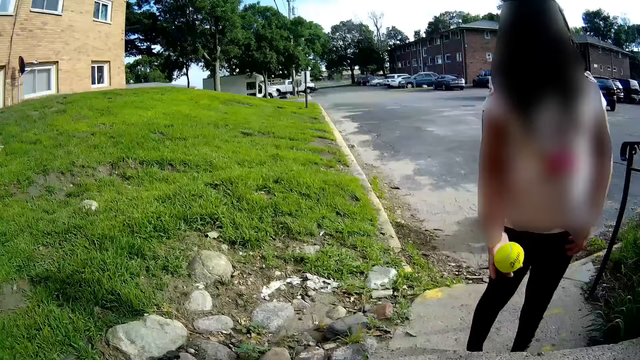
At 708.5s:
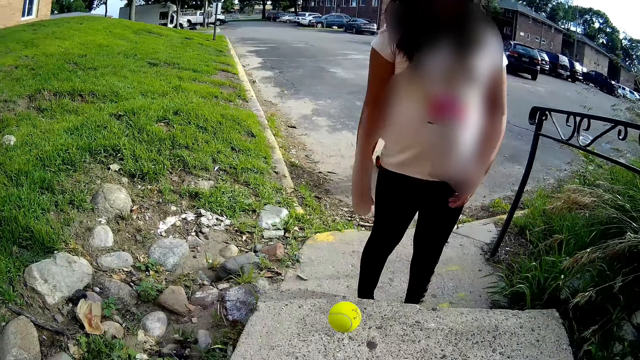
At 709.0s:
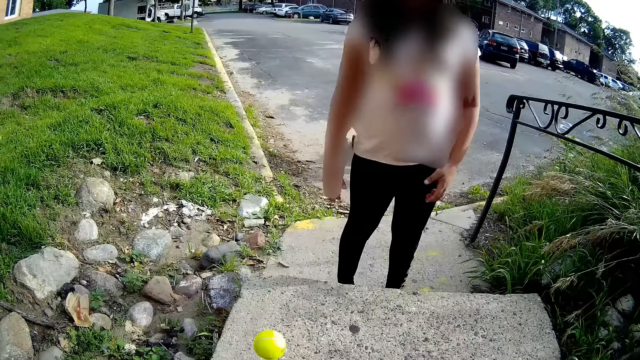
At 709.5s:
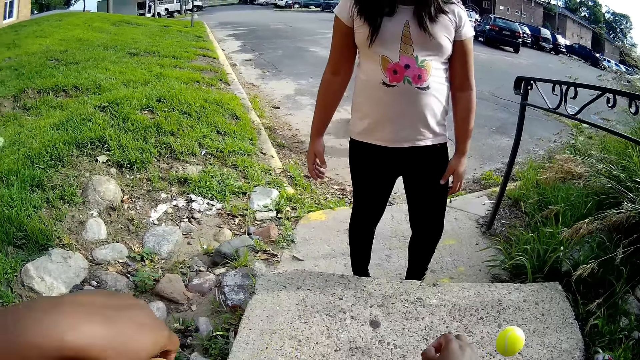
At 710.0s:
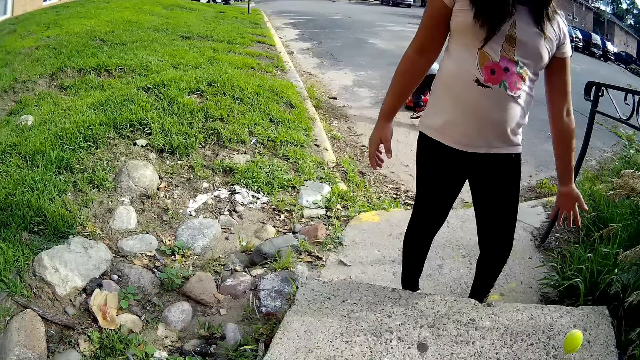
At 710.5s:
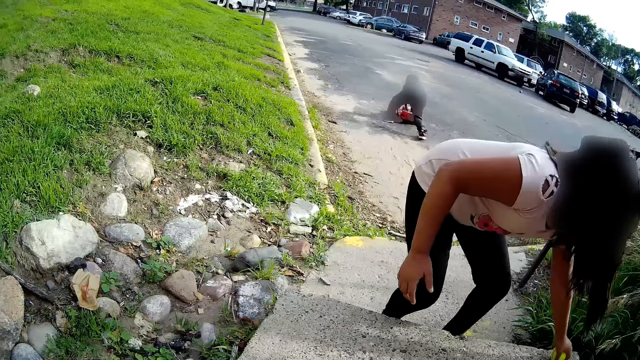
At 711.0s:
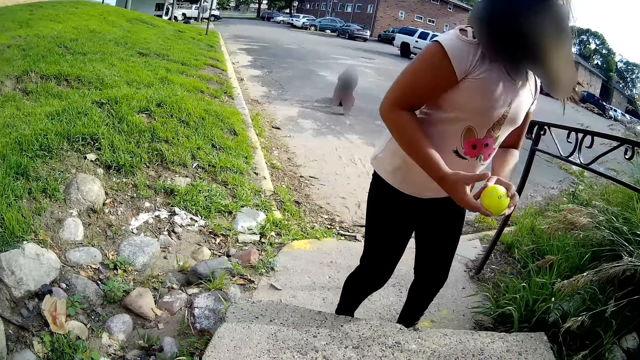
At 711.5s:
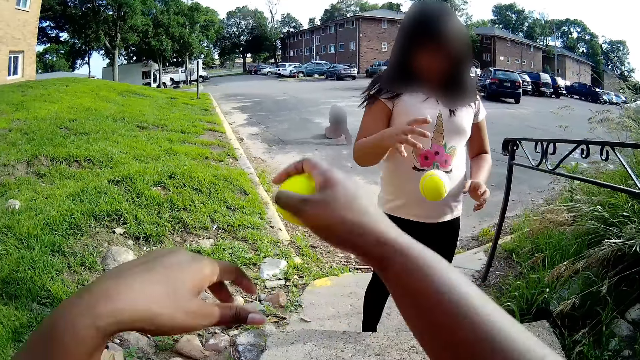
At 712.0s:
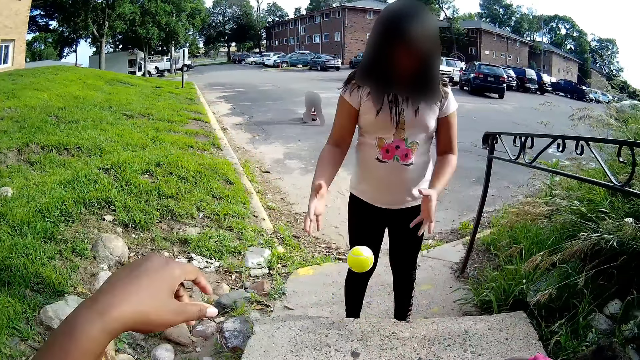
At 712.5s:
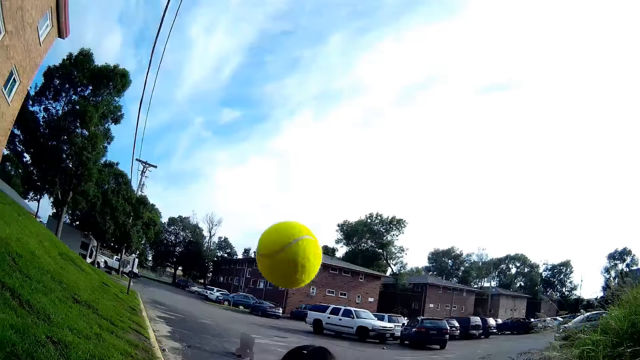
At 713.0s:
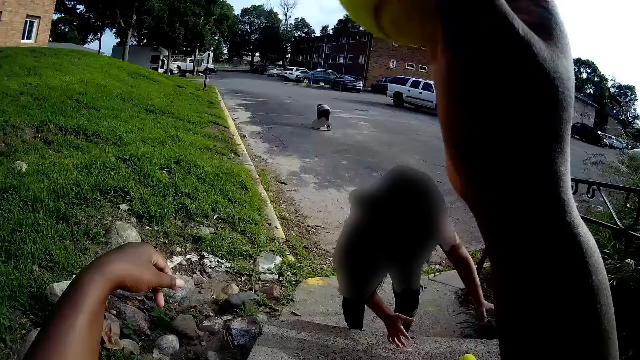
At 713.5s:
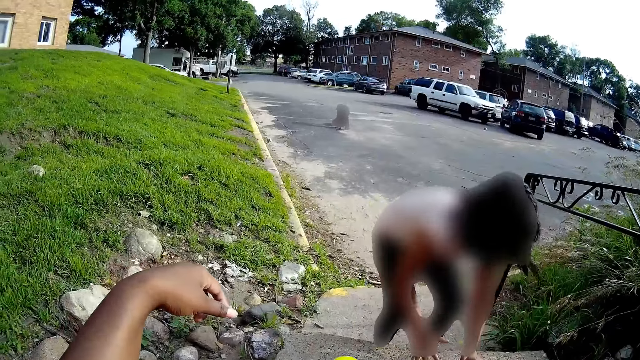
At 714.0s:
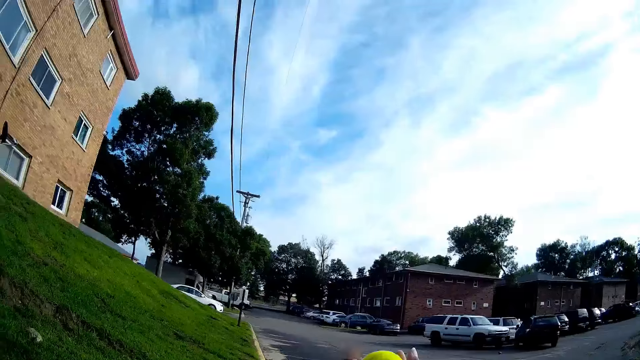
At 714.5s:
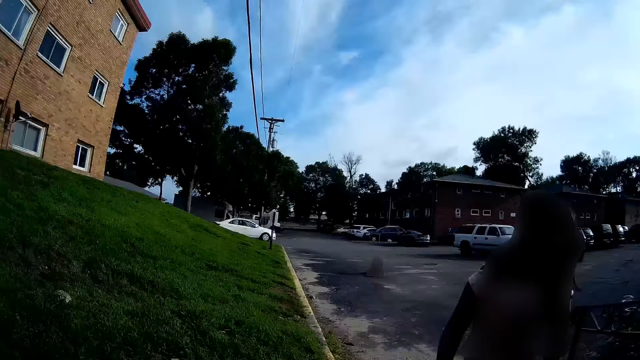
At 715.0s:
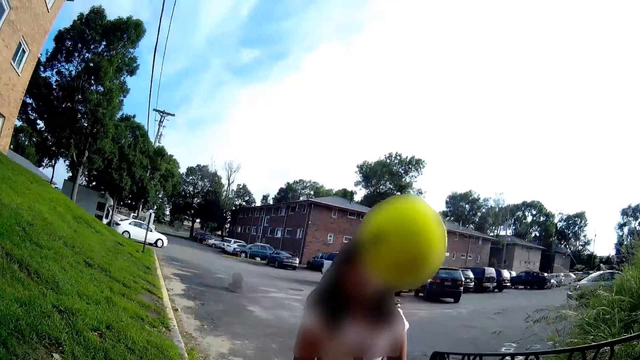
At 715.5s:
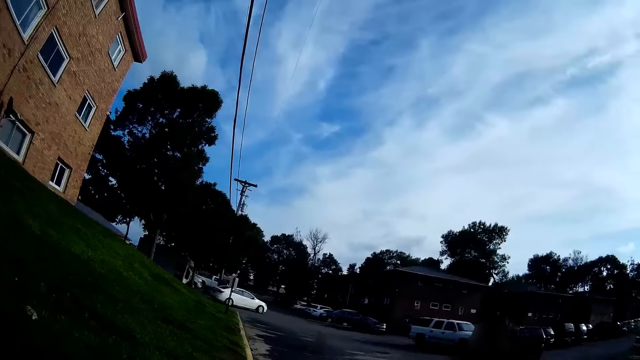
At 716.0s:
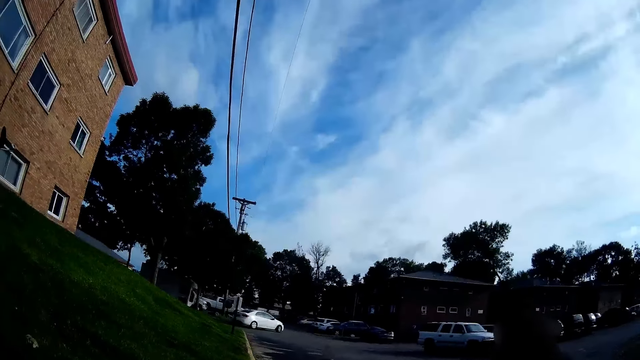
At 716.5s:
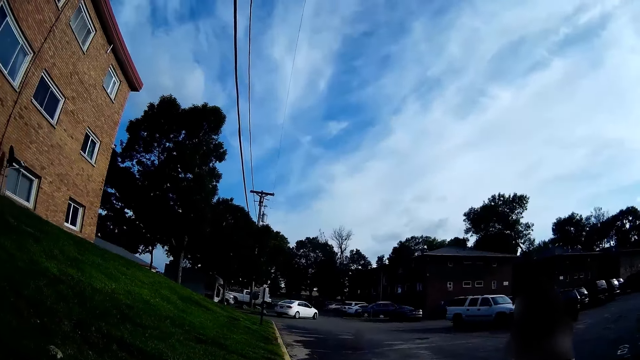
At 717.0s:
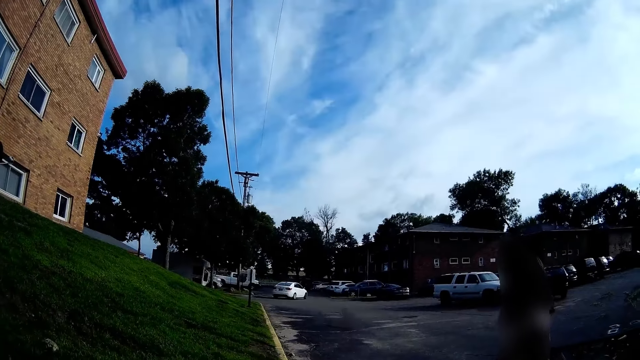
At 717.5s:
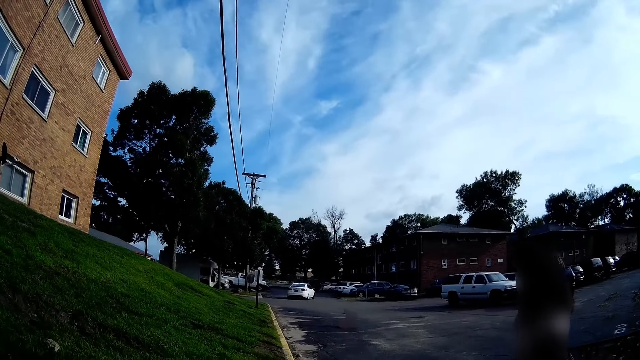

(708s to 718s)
The girl passes the tennis ball from her right hand to her left hand, bounces the tennis ball with her right hand, and picks up the tennis ball from the floor with her left hand. The girl passes the tennis ball from her right hand to her left hand and bounces the tennis ball with her right hand. The camera wearer bounces the tennis ball in her right hand. She interacts with the girl. She interacts with the boy.

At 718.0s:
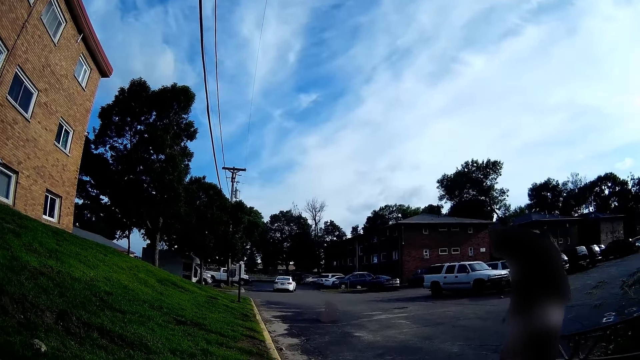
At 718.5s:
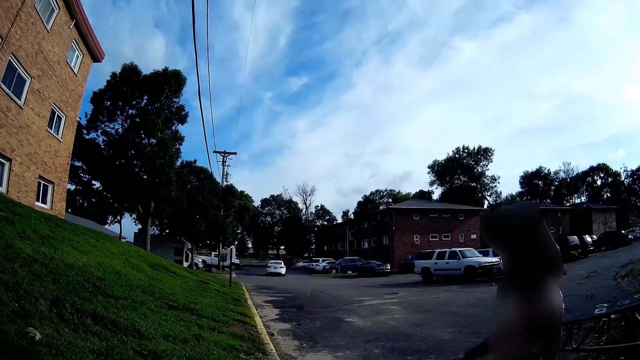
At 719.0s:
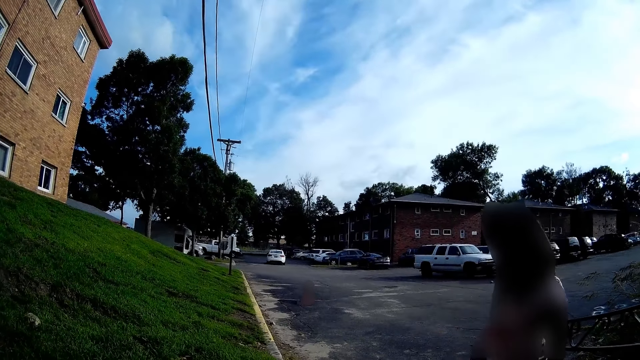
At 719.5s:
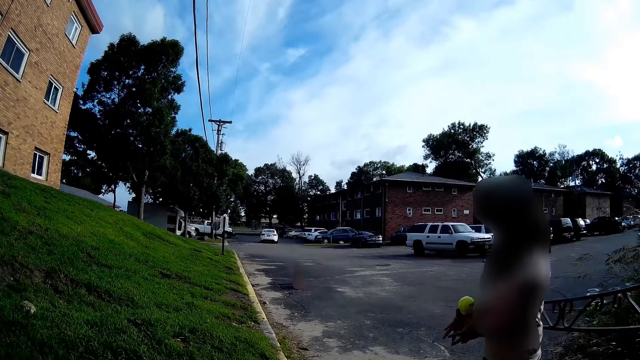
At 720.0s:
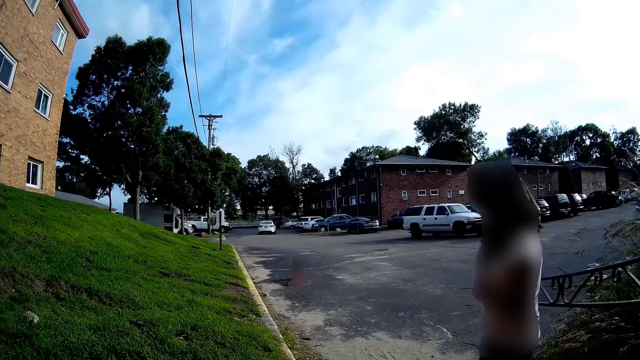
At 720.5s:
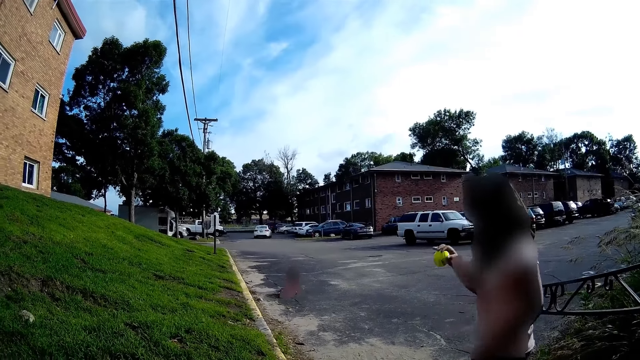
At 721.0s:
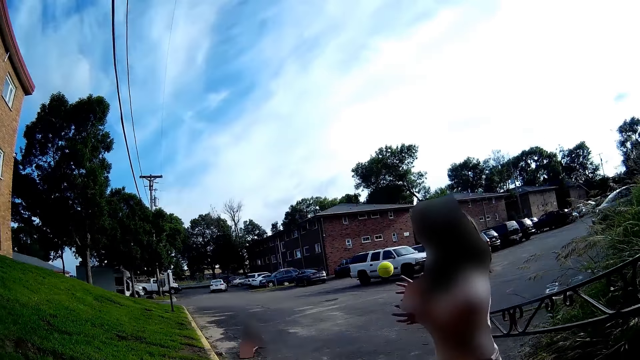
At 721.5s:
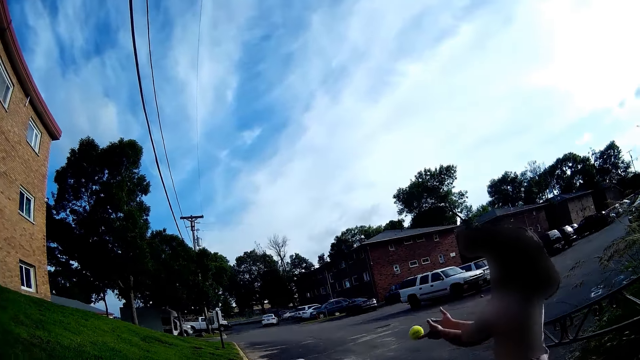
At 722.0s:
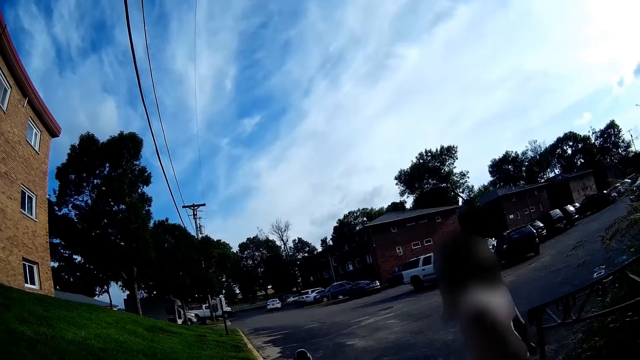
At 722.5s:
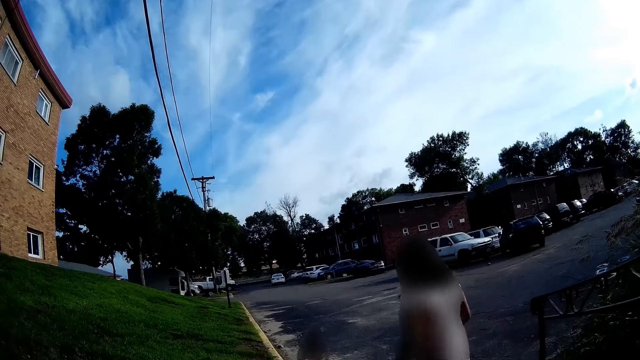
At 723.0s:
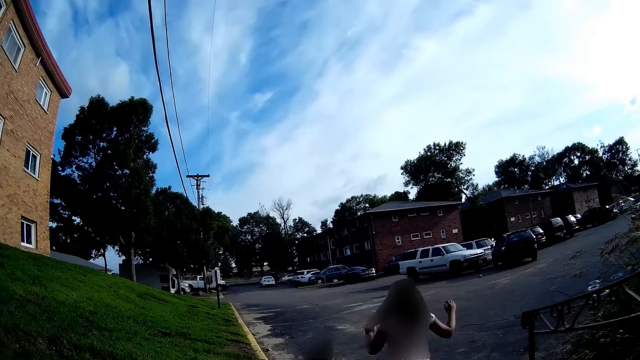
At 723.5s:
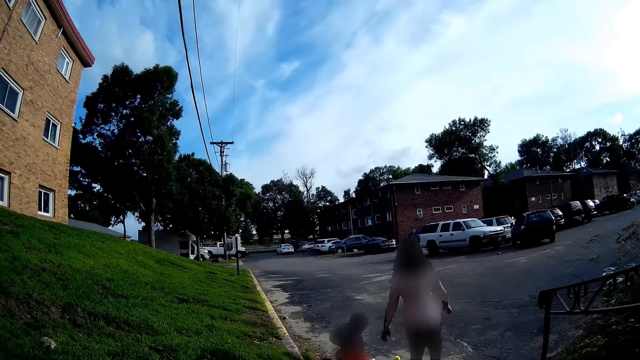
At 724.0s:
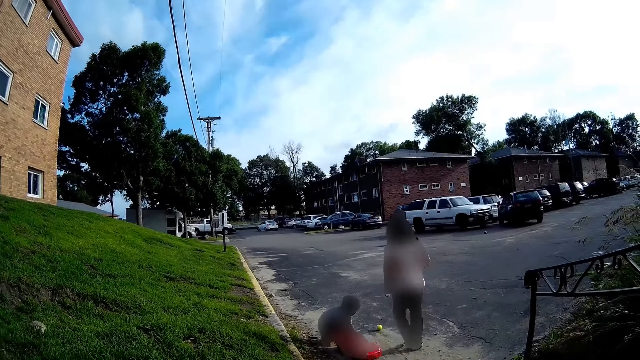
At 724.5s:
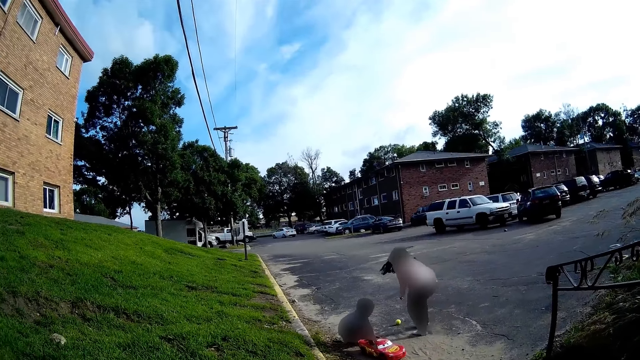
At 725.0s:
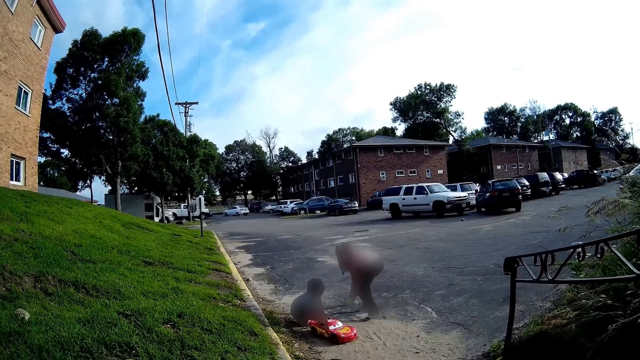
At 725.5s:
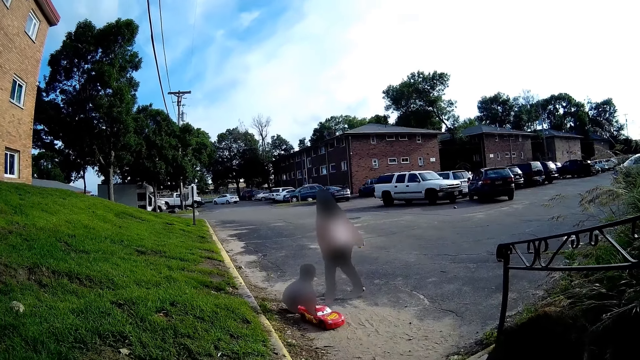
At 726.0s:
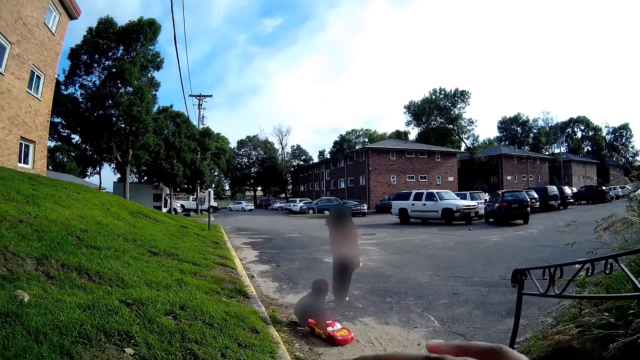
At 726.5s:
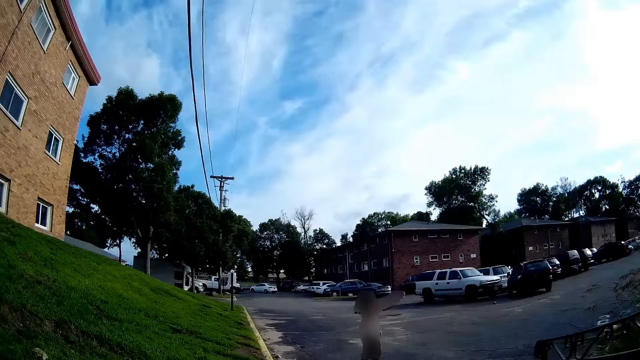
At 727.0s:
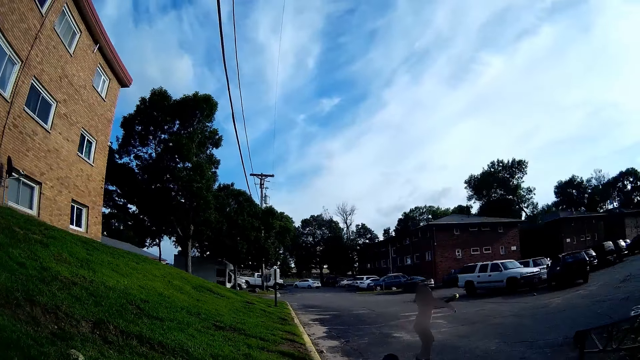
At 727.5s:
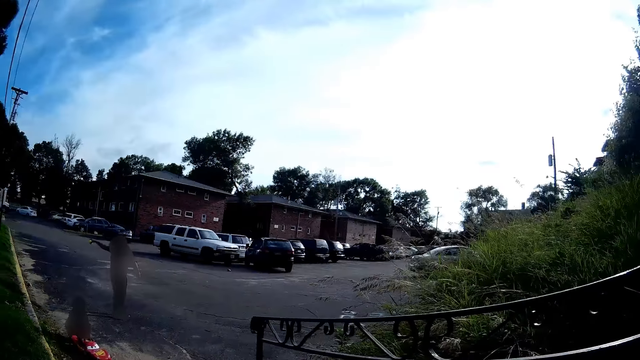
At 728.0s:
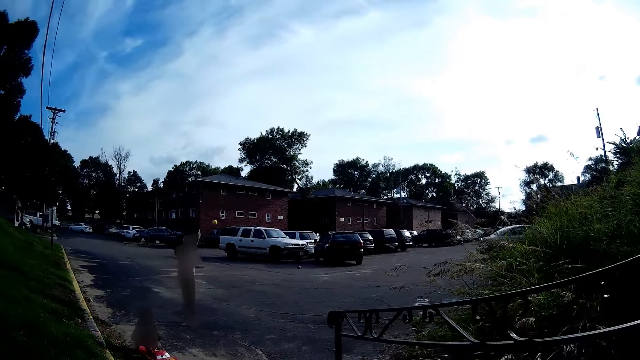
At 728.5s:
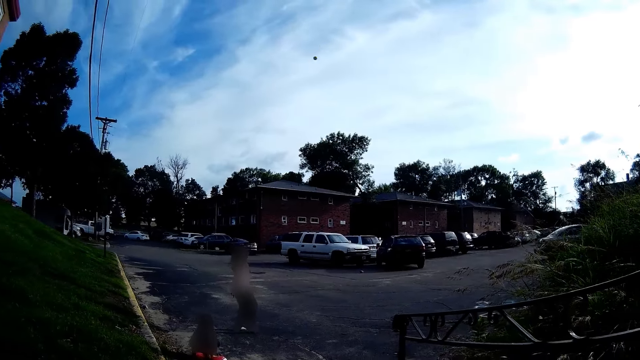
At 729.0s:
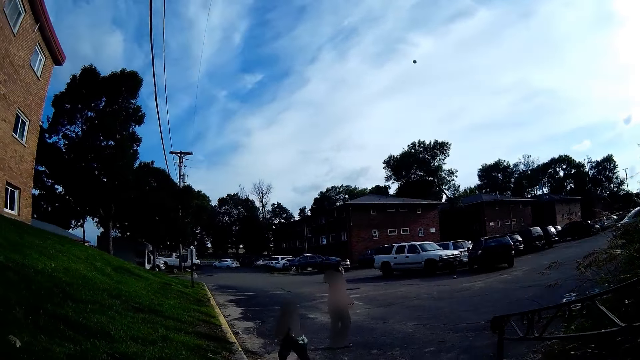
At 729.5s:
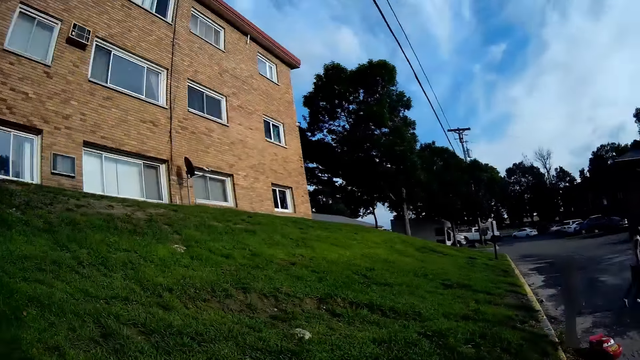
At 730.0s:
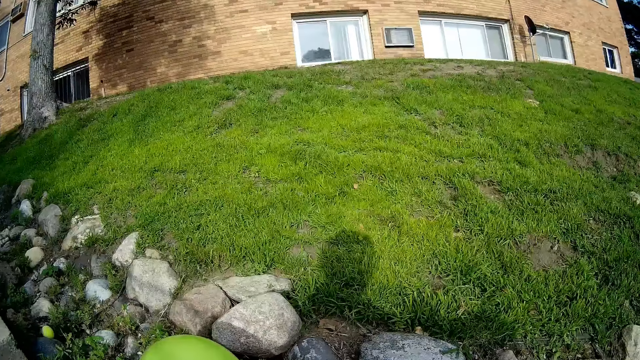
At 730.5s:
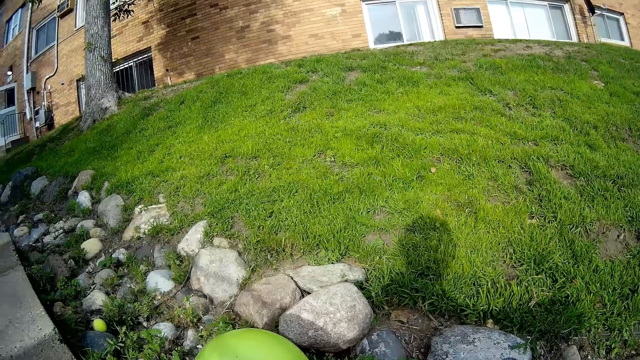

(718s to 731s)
The girl bounces the tennis ball with both hands. The girl goes after the ball and picks up the tennis ball from the ground with her right hand. The camera wearer lifts the hand up. She adjusts the camera on her head with her right hand. The girl throws the tennis ball up with her left hand.
